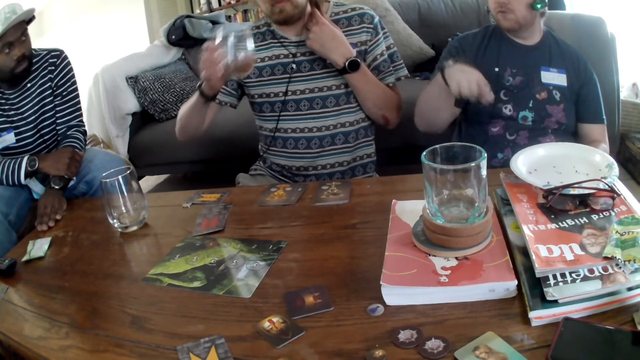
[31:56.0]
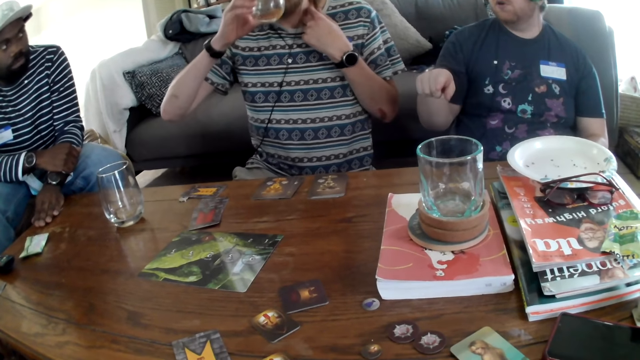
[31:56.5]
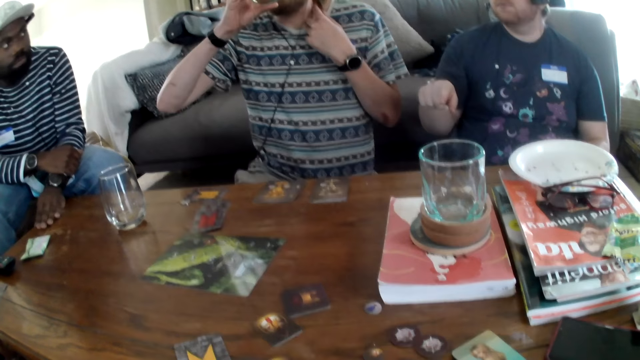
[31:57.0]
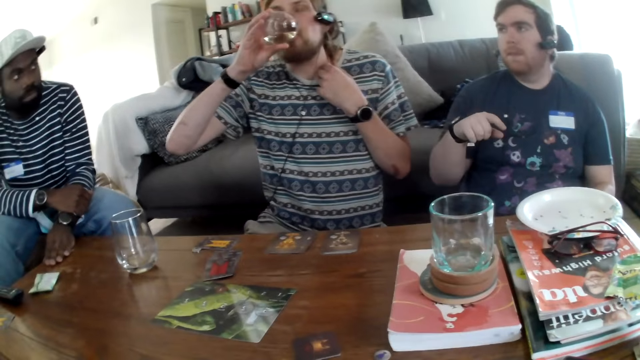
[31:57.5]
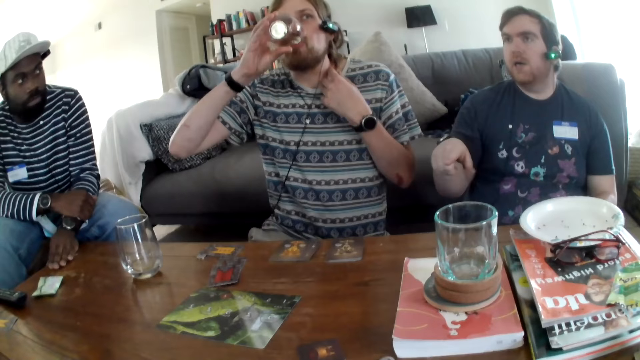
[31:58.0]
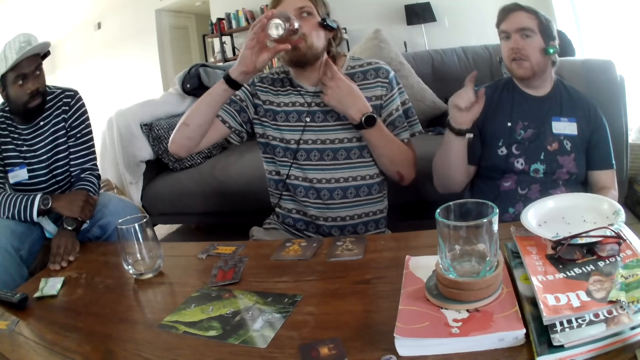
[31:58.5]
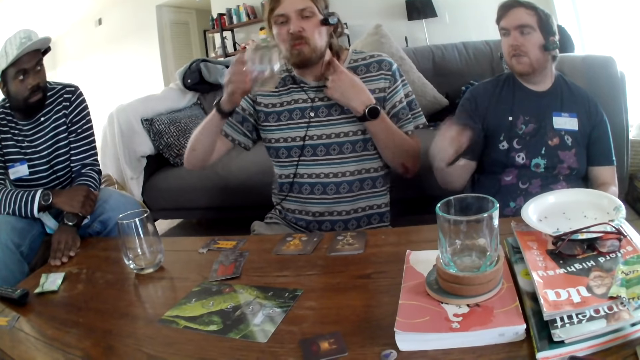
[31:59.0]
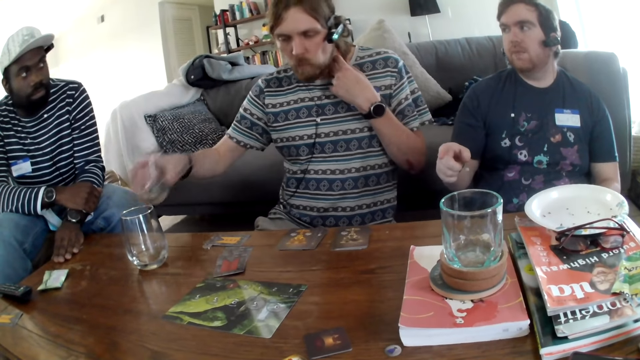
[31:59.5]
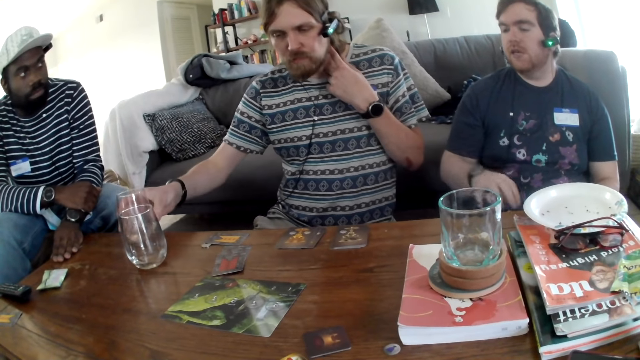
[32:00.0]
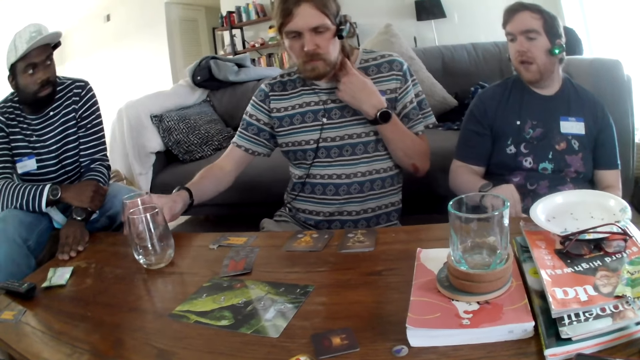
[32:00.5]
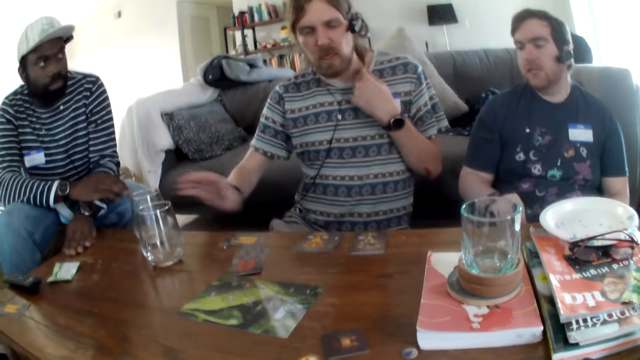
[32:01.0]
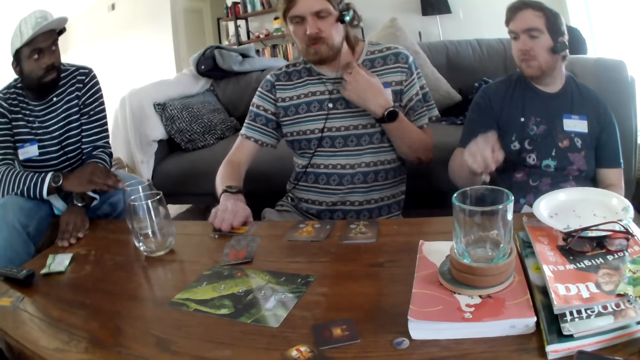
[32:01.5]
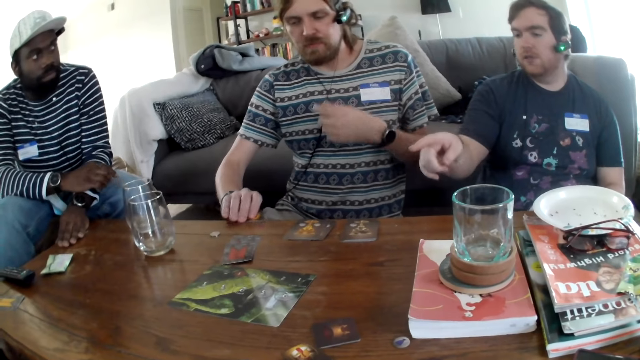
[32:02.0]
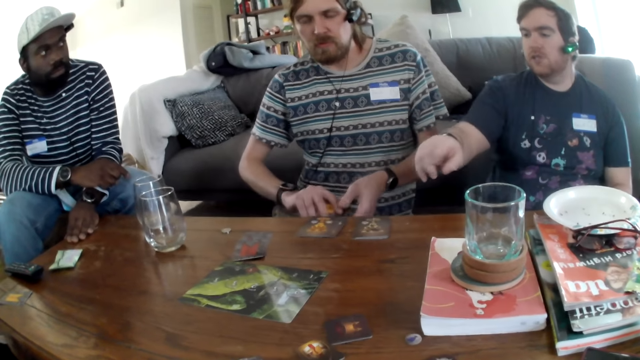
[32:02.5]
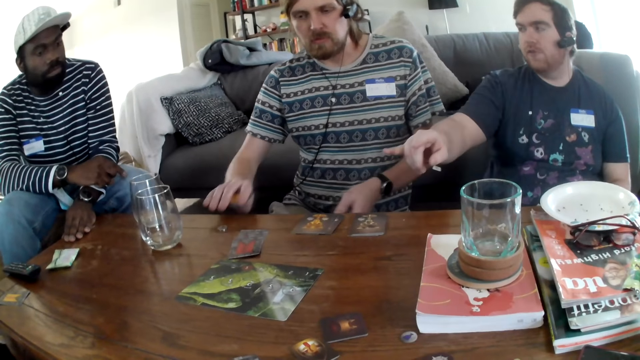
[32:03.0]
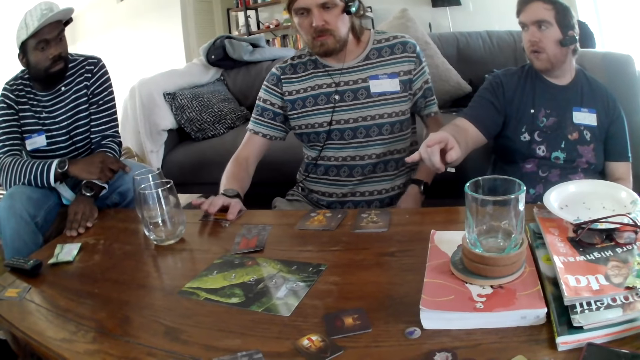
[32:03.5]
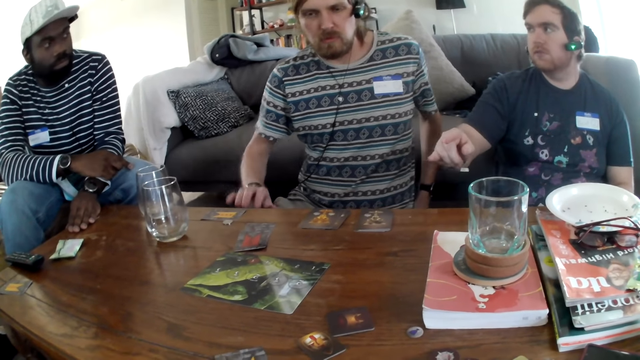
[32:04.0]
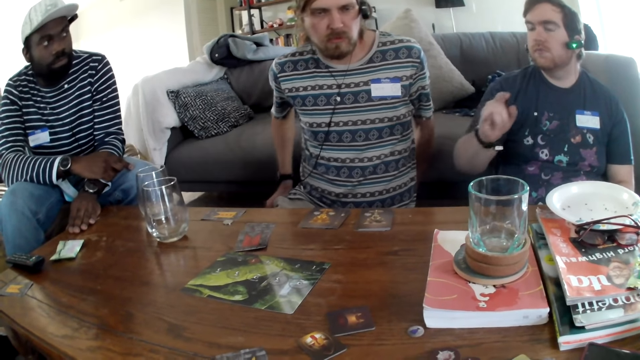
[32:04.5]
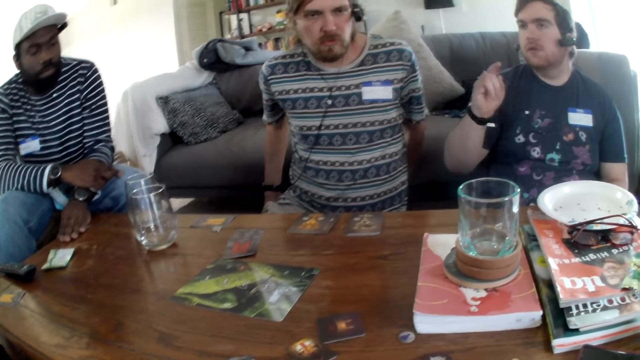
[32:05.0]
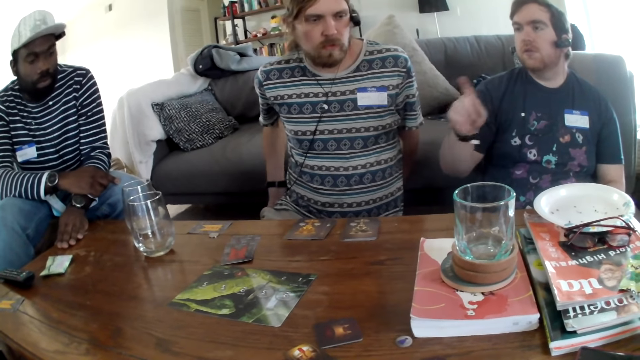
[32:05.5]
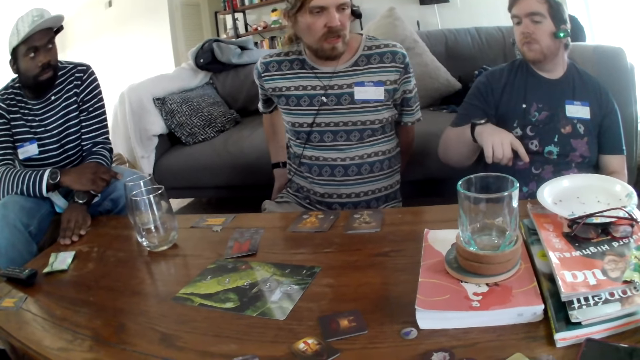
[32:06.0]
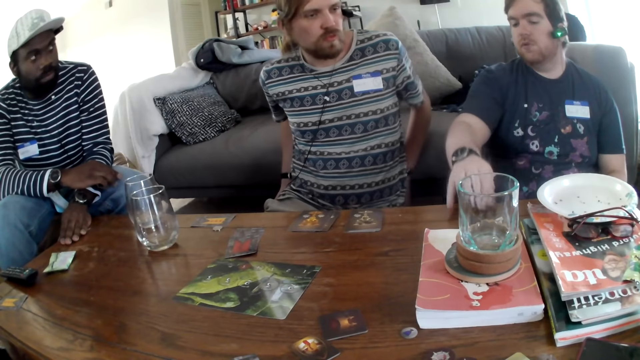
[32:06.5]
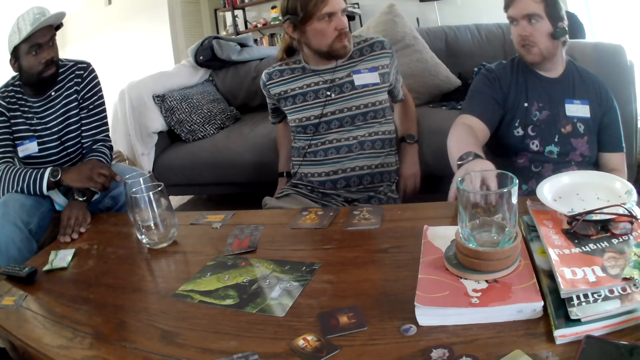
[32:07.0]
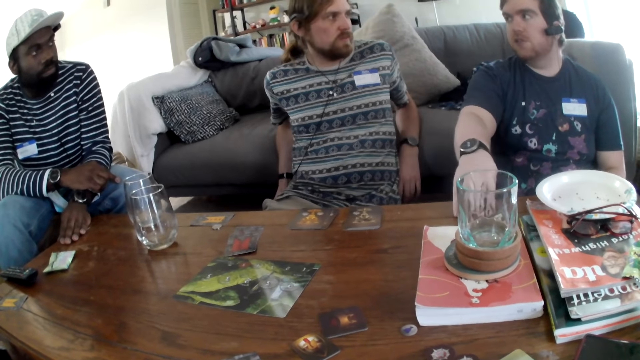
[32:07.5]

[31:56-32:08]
A man picks up a glass from the table and drinks the water from the glass. Another man speaks. The first man places the glass on the table and picks up the card from the table. The other man talks and points at the card on the table. A person shakes their head. The other man speaks.

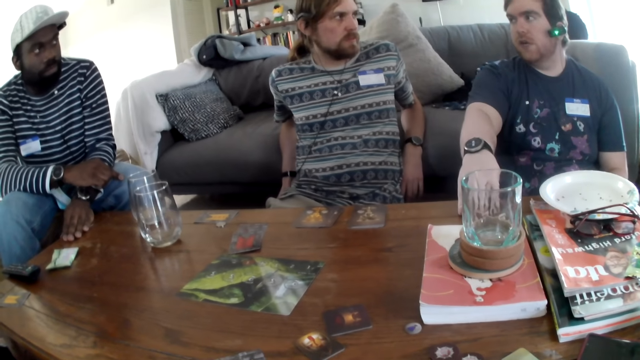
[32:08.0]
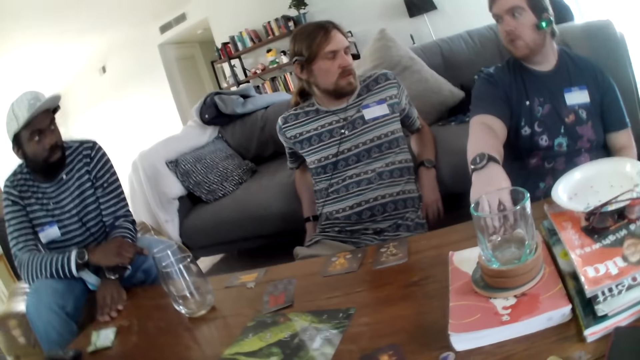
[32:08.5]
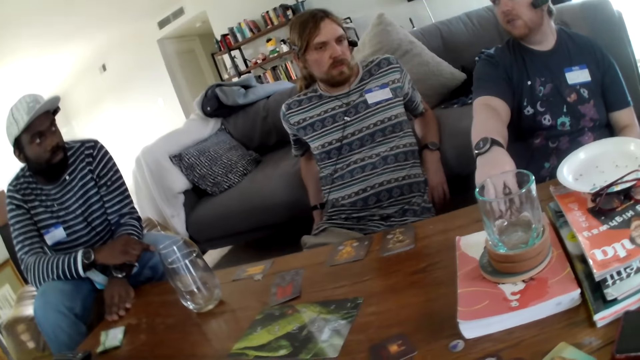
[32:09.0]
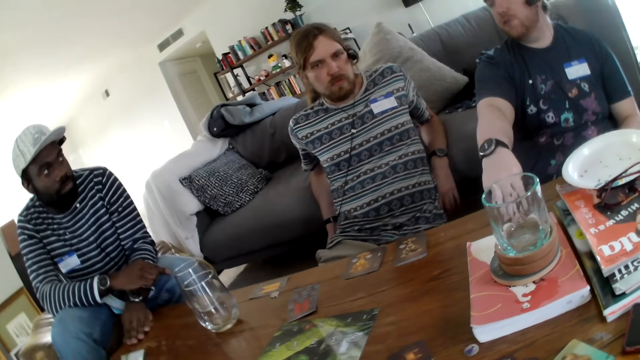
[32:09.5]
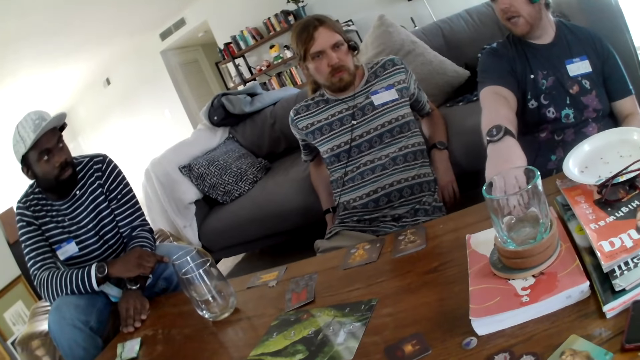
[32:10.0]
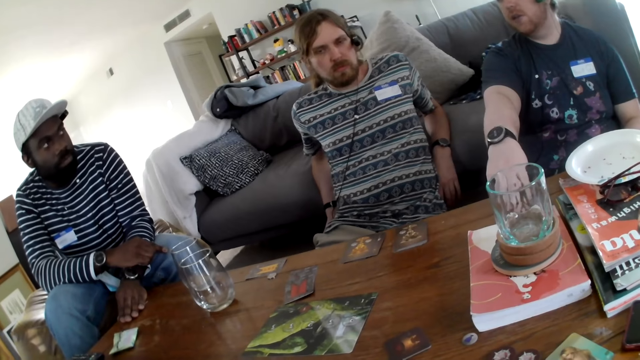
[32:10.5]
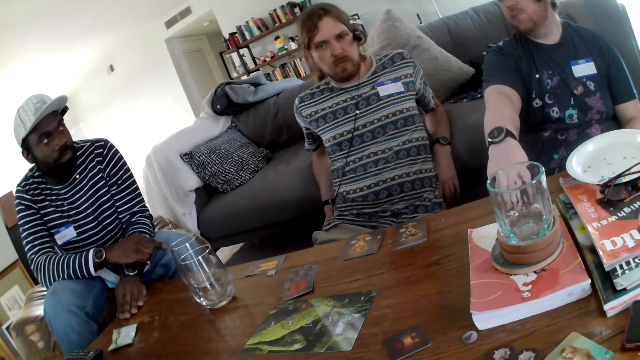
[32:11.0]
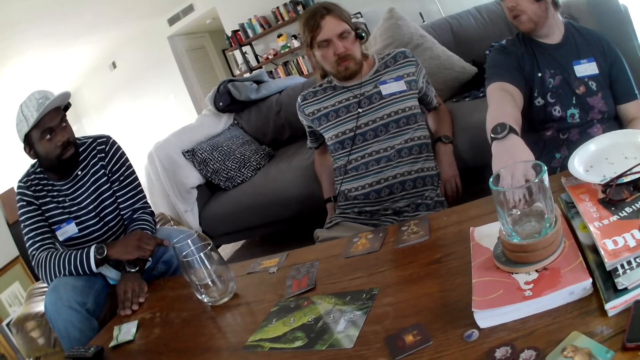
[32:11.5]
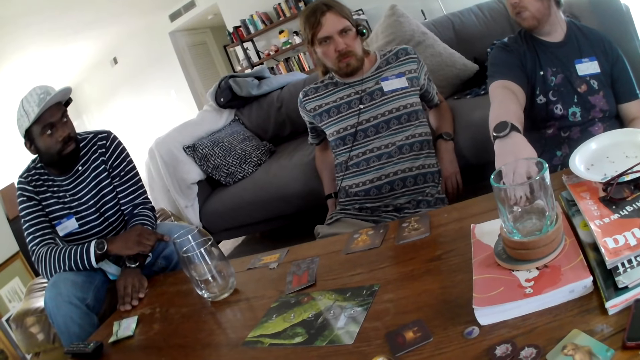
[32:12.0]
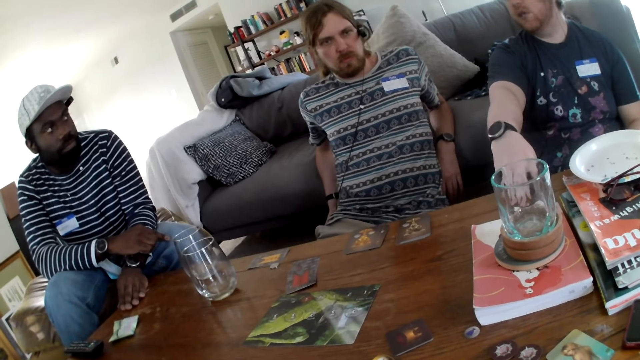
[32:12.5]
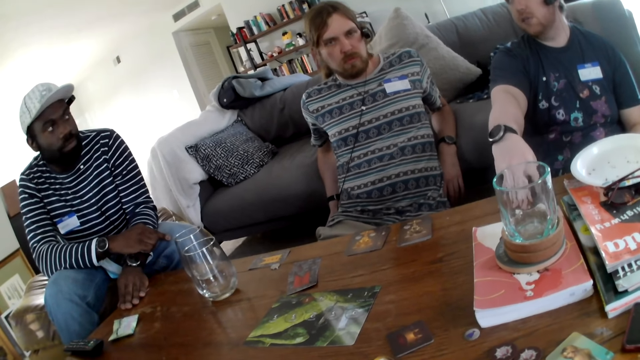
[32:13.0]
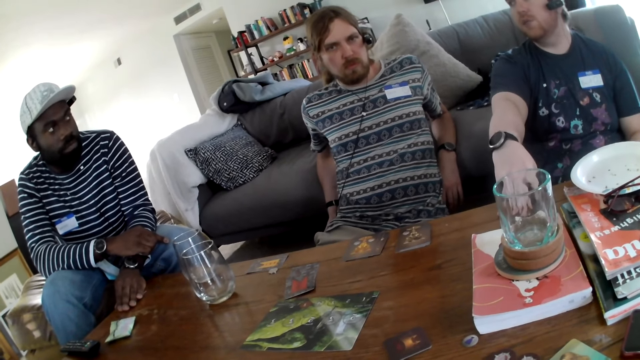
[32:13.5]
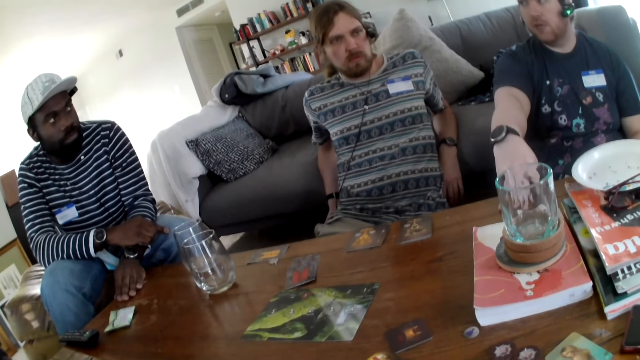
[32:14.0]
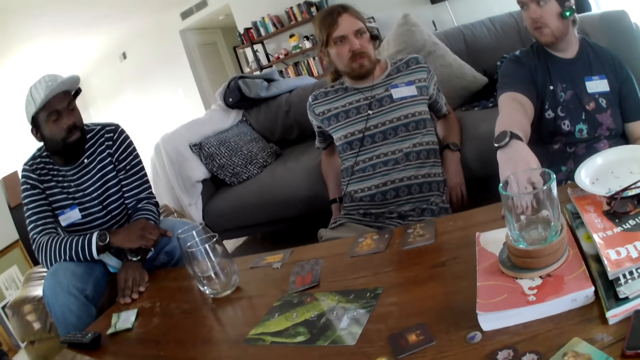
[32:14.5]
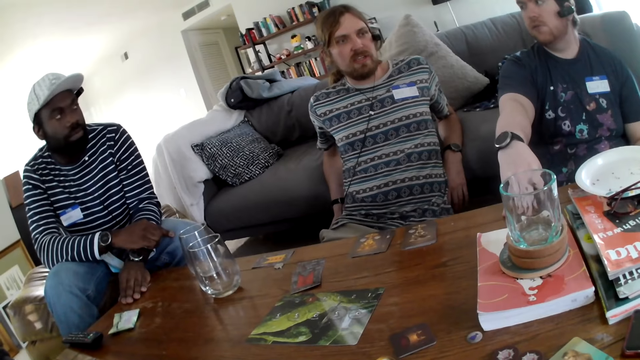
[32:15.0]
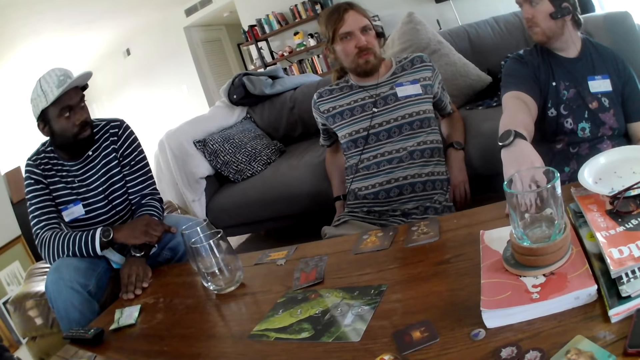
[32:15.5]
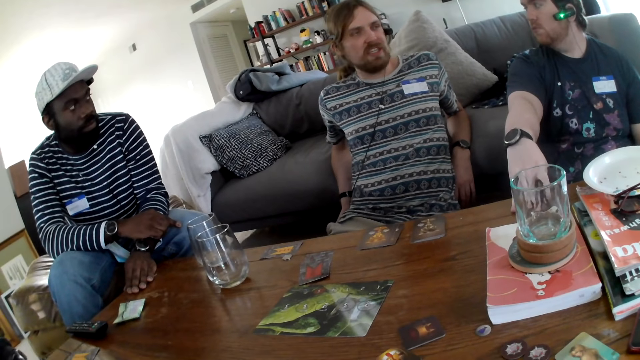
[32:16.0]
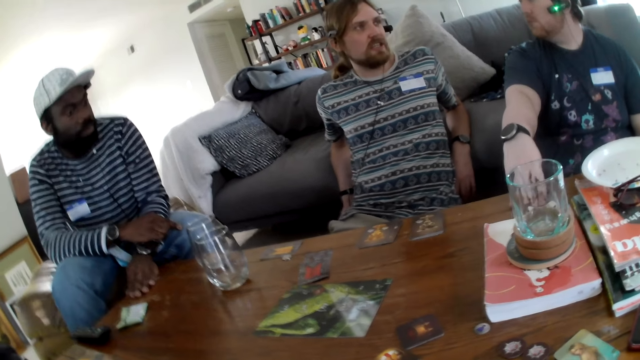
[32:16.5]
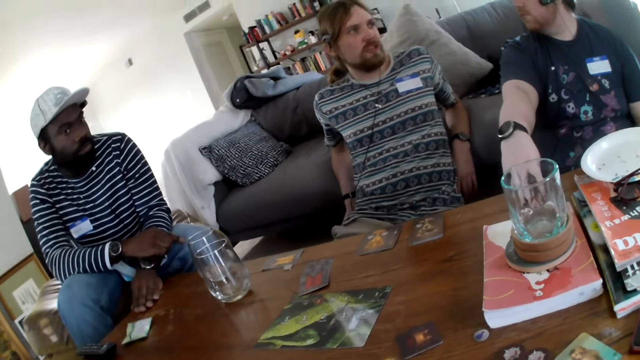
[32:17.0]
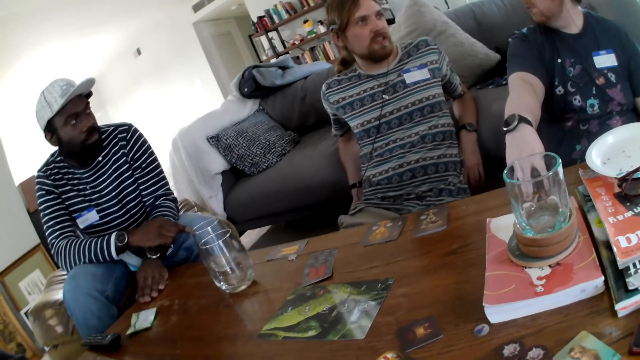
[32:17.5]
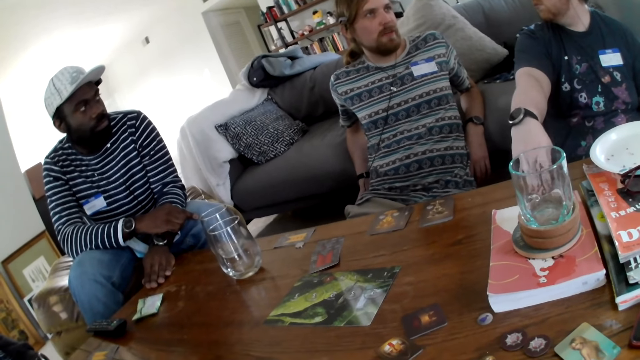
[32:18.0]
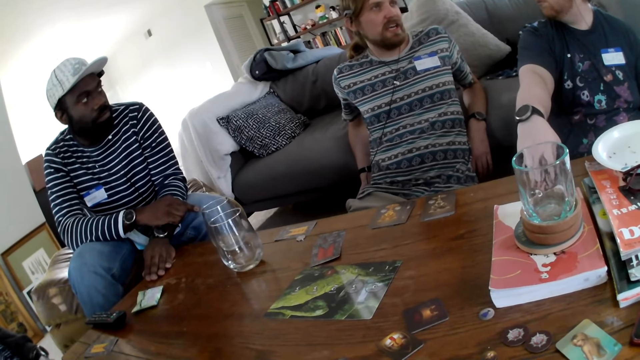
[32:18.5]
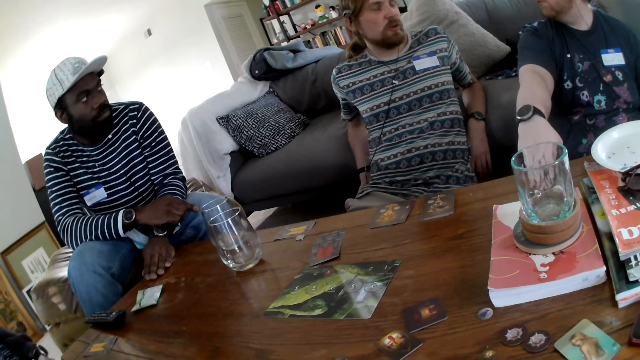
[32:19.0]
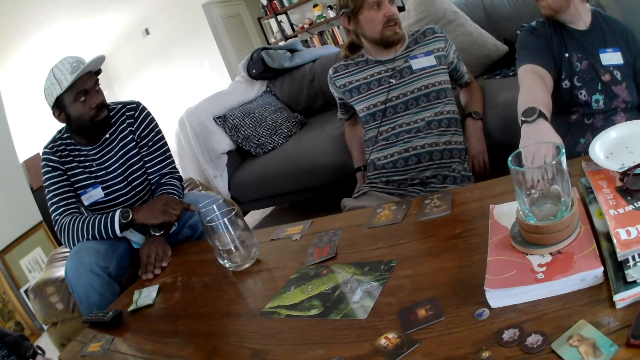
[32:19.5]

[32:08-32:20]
A person touches the table and talks. Another person shakes their head. Another person talks to the first person.
